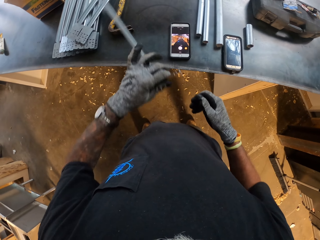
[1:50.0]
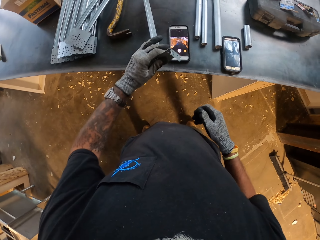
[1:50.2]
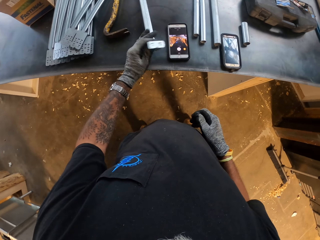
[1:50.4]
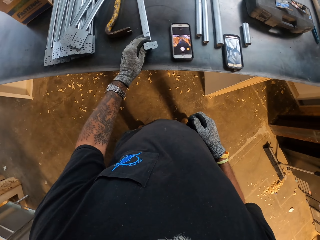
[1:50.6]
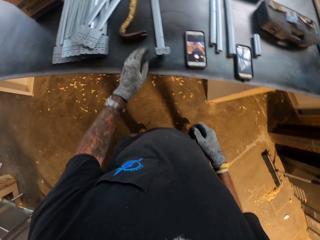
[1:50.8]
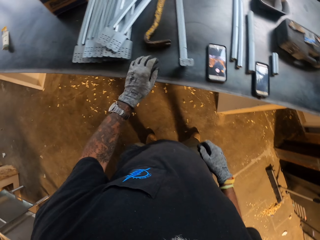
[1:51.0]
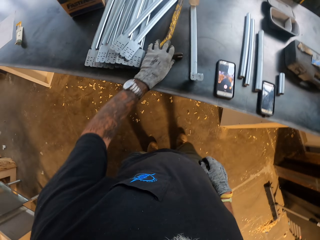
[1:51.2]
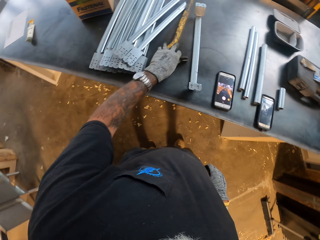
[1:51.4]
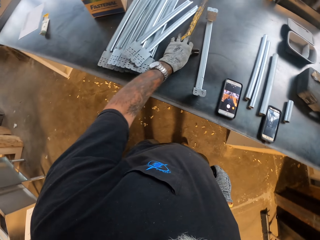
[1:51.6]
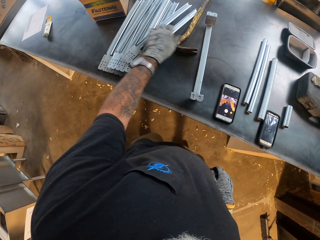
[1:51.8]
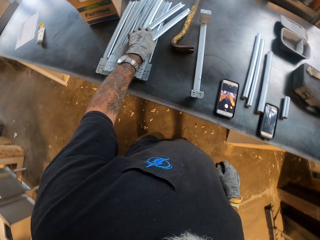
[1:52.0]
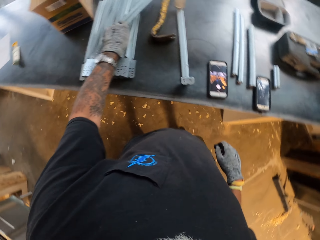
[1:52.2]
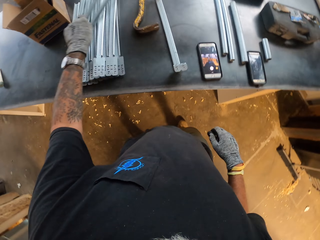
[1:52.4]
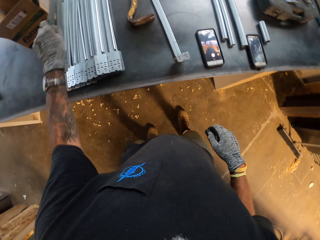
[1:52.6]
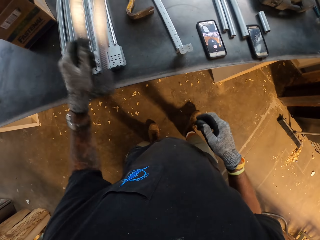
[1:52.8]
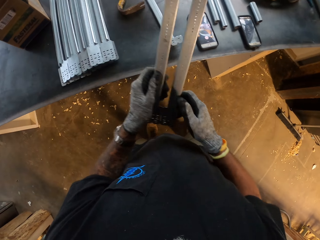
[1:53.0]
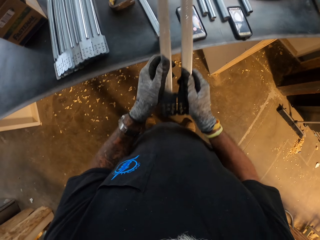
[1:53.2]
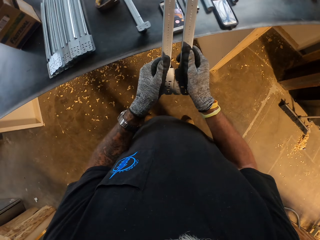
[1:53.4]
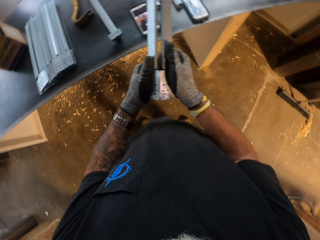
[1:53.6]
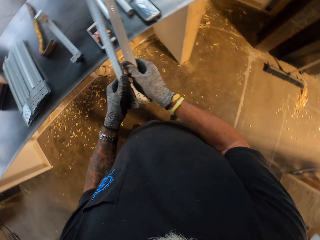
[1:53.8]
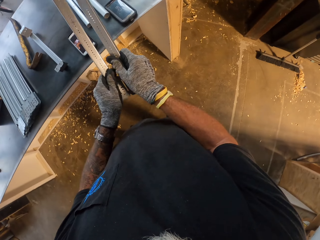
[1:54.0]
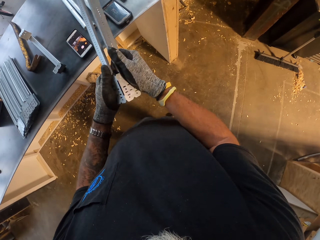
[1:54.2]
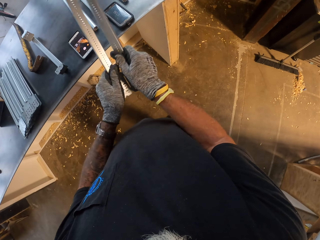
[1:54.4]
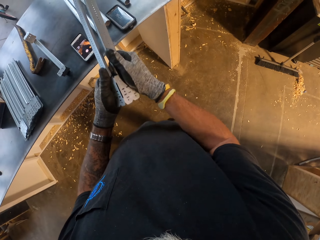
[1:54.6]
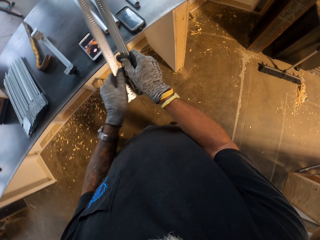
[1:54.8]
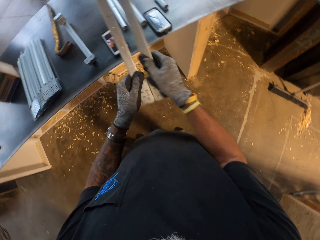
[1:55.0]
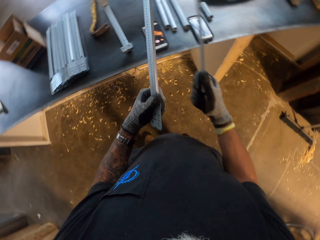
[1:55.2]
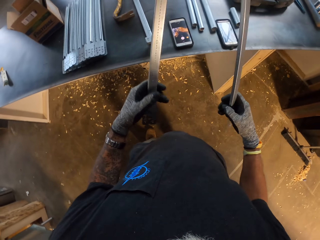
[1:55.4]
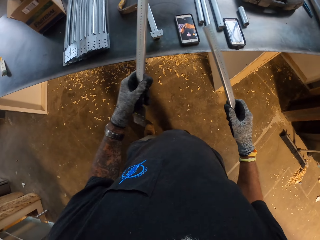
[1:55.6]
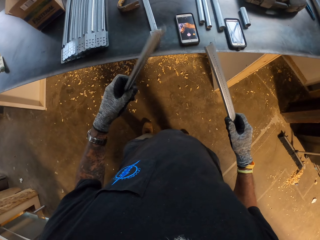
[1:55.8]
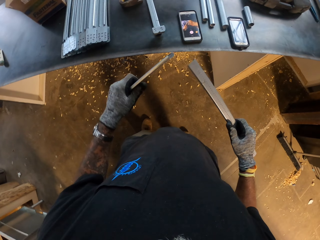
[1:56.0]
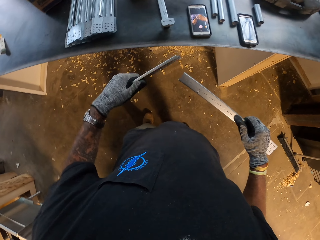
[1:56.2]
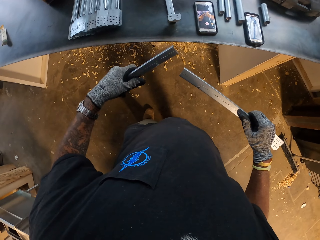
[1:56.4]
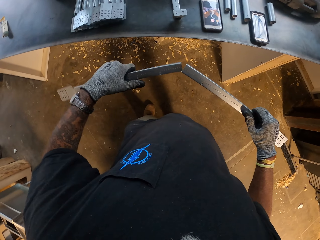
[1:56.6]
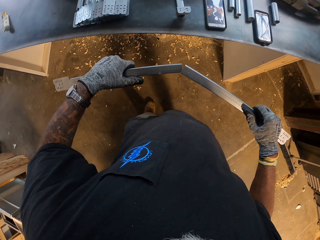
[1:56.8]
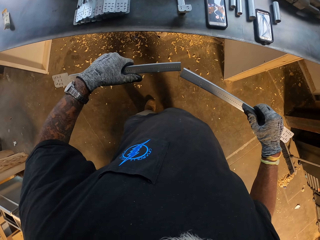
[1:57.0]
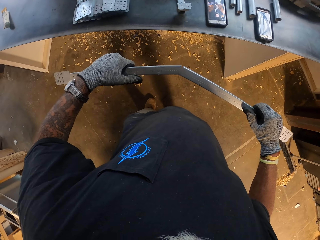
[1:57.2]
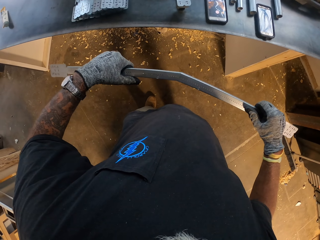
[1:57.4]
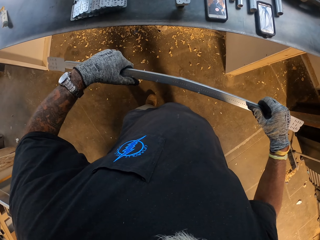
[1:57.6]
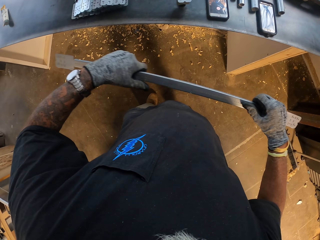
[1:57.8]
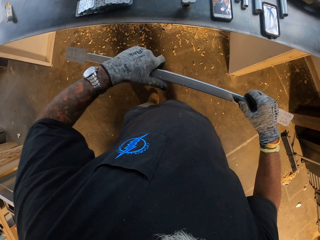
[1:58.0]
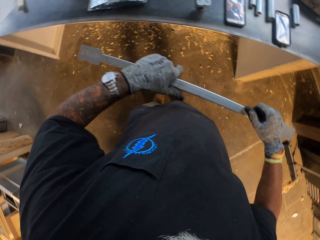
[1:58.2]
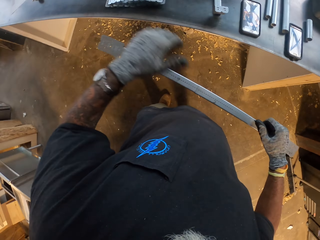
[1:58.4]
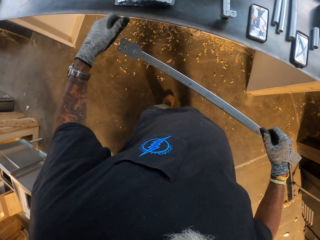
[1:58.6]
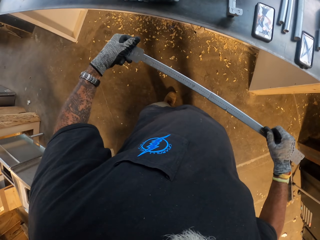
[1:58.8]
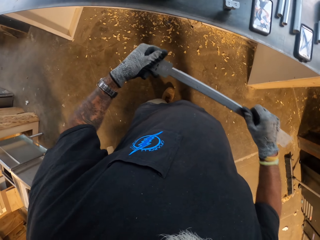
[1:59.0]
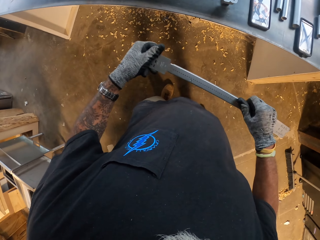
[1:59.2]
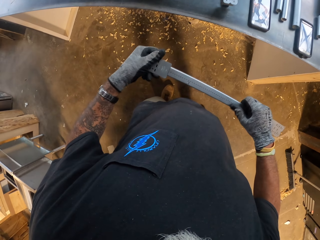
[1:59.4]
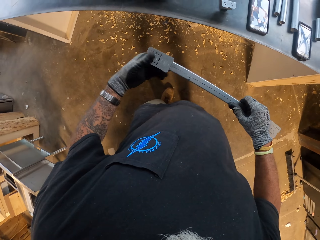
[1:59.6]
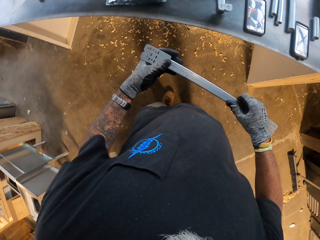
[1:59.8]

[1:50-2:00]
The camera wearer puts metal on a table. They push a crowbar. They pick up the metals. They separate the pieces of metal. They cut the metals. They join the metals.

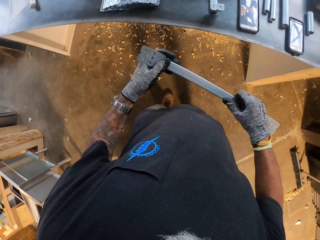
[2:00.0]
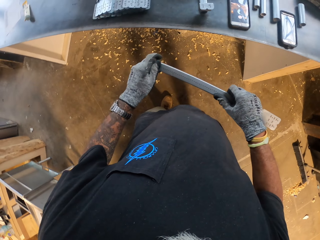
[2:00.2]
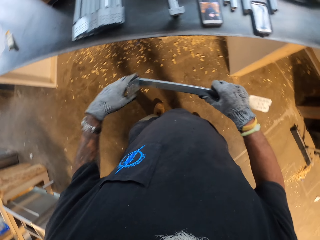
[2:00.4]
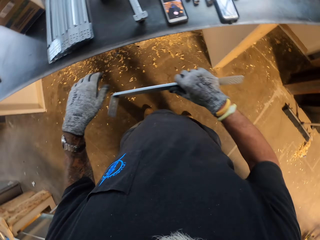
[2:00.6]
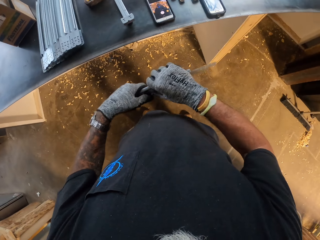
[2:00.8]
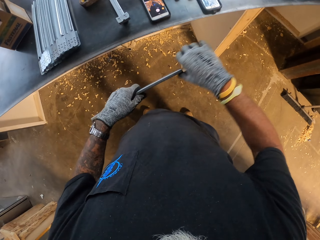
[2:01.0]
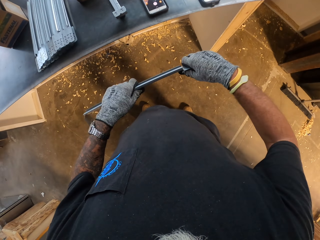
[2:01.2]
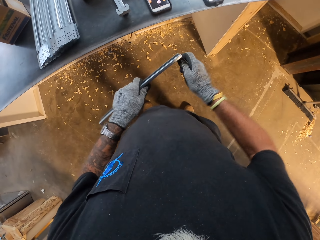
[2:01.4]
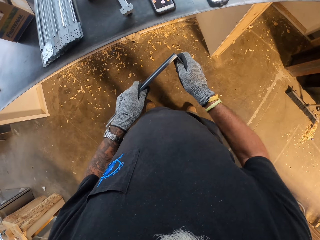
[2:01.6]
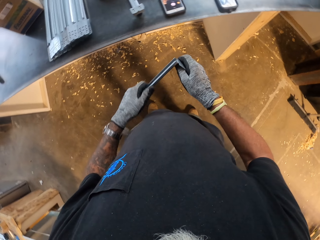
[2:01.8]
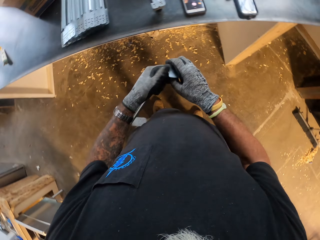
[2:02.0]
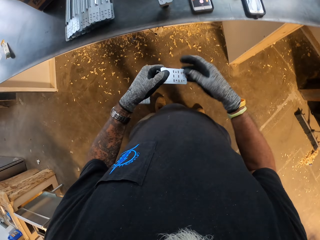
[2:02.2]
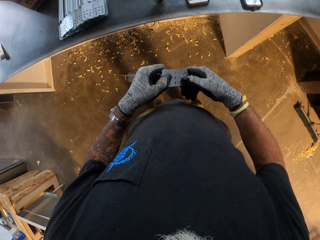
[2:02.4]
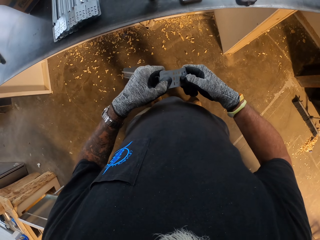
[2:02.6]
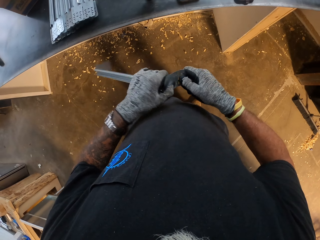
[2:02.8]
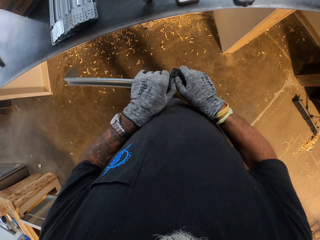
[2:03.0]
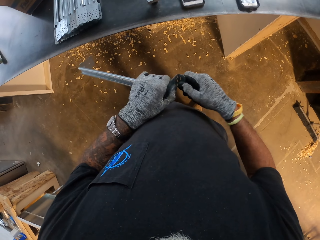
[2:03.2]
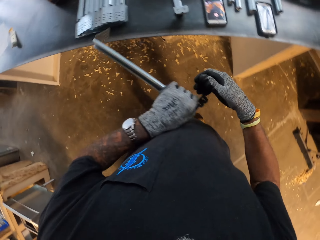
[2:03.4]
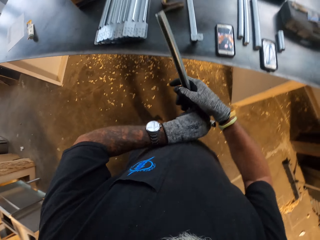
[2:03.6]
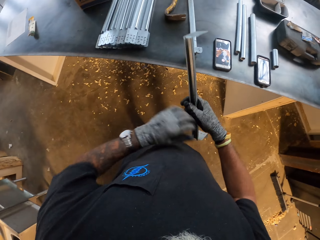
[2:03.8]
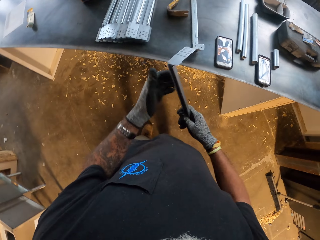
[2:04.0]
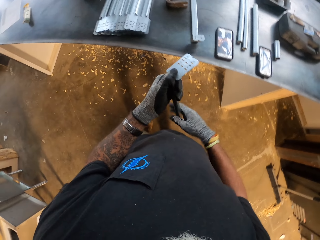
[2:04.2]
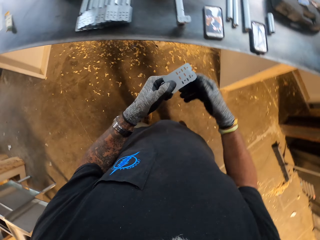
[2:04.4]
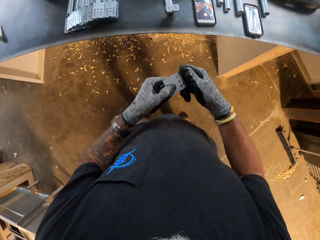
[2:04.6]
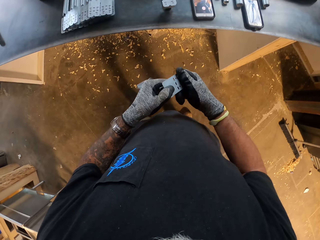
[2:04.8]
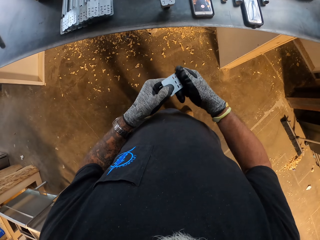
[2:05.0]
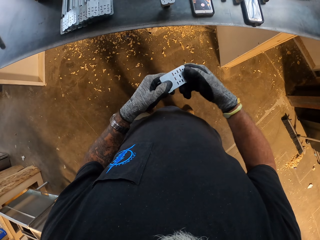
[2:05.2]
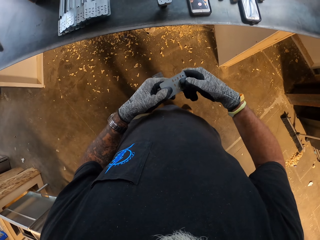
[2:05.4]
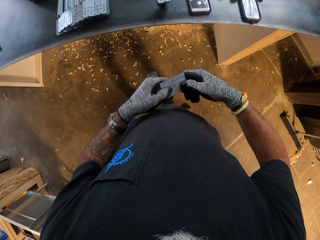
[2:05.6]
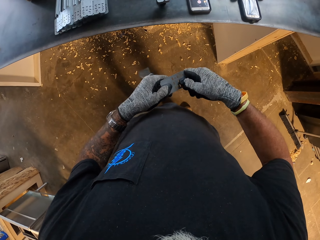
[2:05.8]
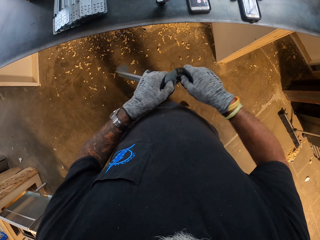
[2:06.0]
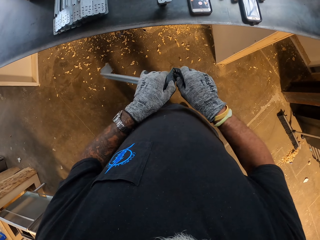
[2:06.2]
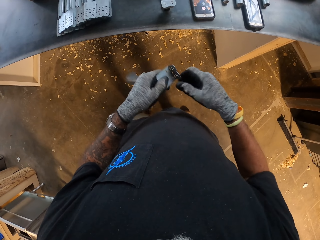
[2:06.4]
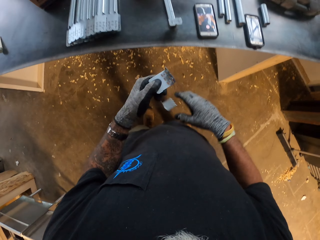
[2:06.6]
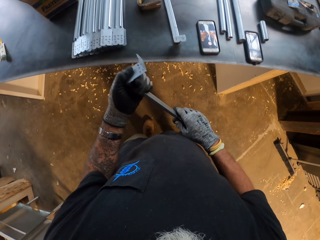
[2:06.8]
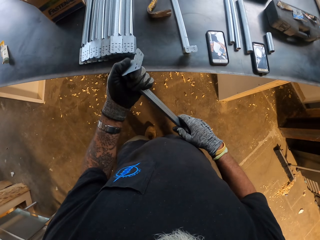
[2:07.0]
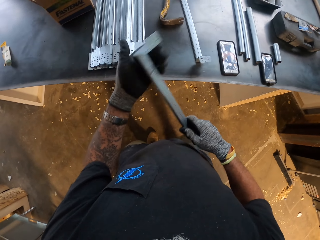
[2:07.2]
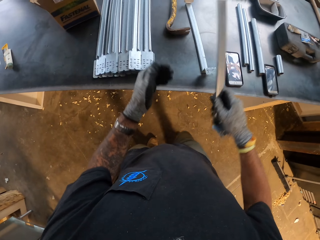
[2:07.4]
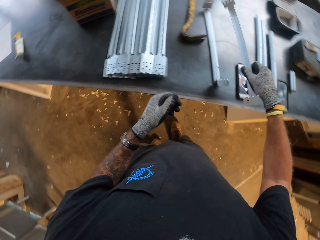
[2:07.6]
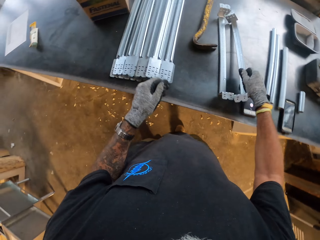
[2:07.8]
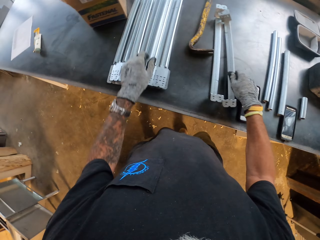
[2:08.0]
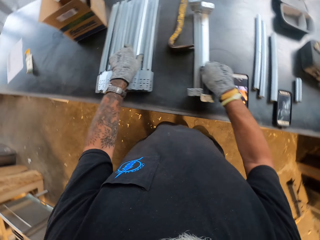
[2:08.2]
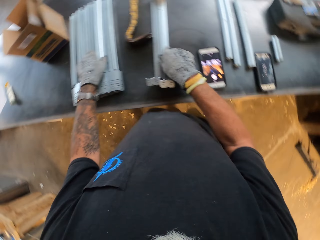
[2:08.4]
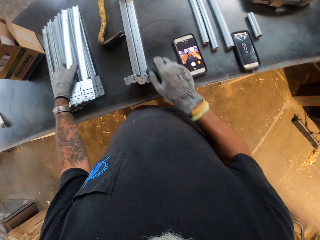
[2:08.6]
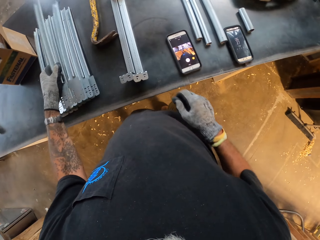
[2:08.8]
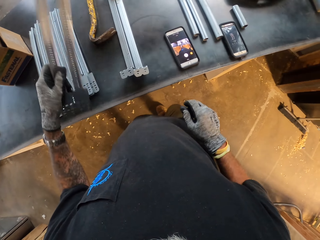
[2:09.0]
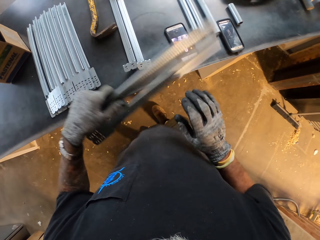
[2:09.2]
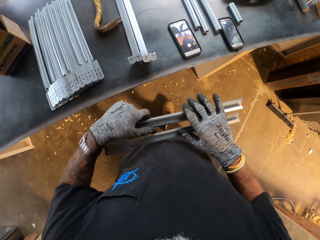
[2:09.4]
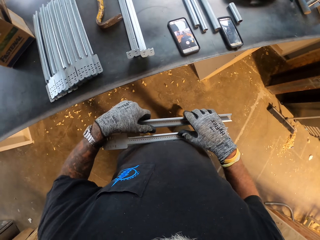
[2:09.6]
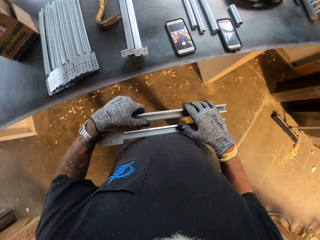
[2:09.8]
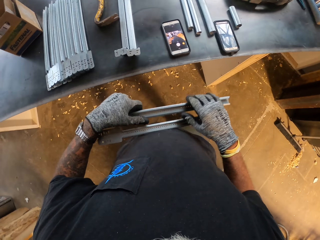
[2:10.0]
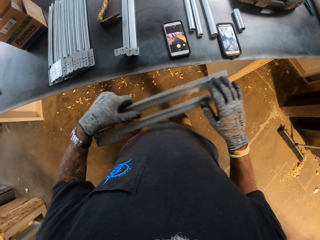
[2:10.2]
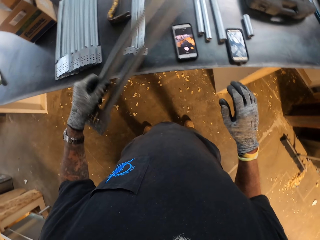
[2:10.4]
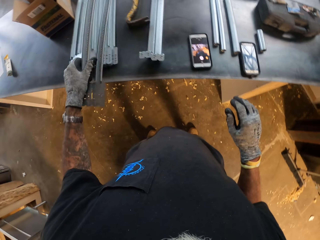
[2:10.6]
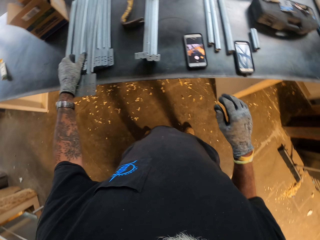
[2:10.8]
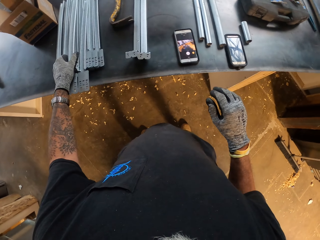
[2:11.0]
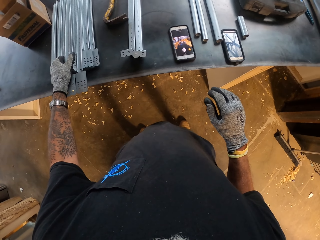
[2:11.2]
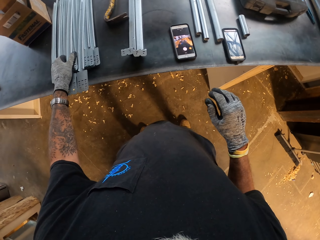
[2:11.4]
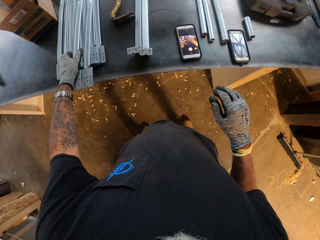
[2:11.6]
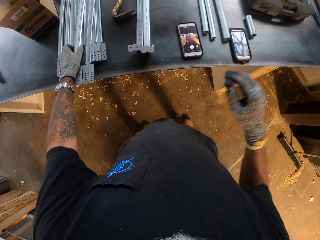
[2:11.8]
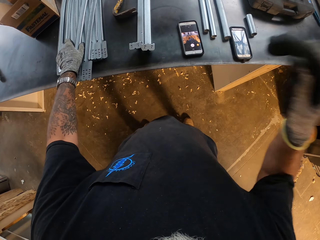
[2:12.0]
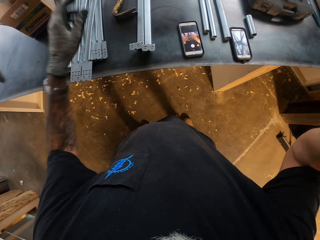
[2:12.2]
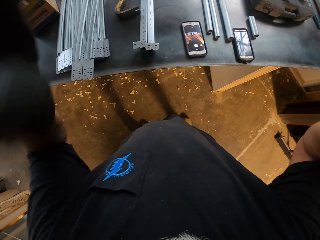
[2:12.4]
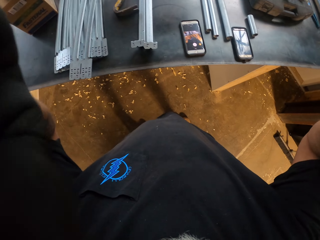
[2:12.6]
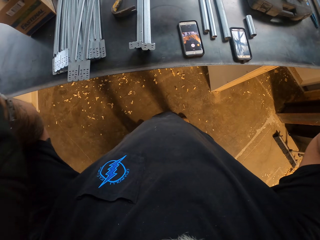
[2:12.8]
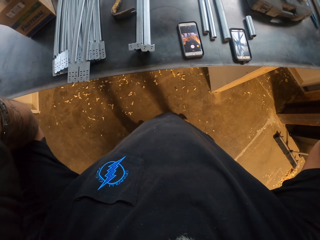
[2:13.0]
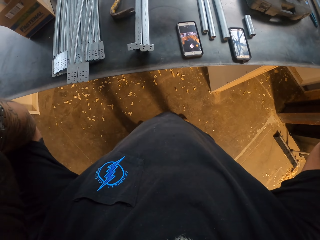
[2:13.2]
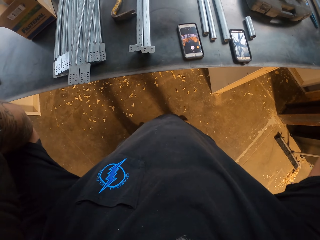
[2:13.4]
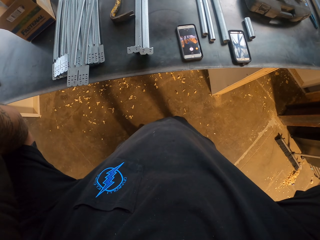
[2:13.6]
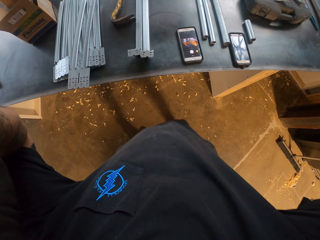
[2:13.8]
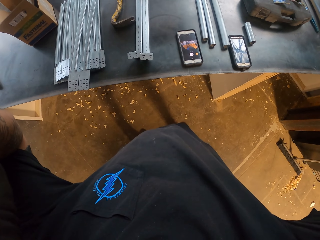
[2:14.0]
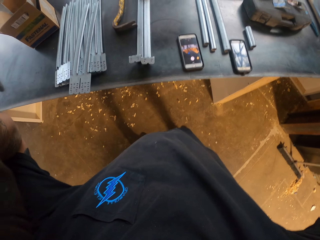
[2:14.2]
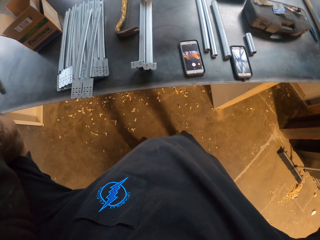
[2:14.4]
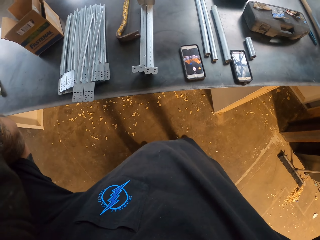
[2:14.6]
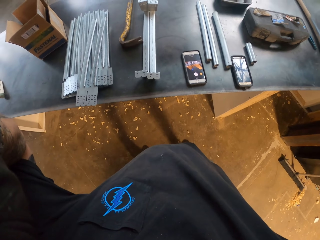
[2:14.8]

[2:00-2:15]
The camera wearer bends a metal. He bends the metal repeatedly. He puts the metal on a table, picks up the metal, and looks at his phone. He puts the metal on a table. He fixes his camera. He handles the camera.
